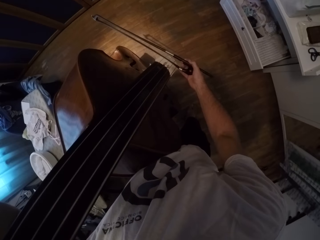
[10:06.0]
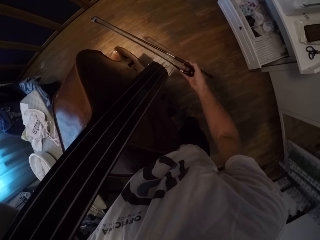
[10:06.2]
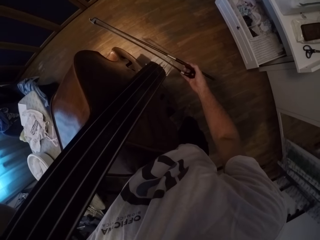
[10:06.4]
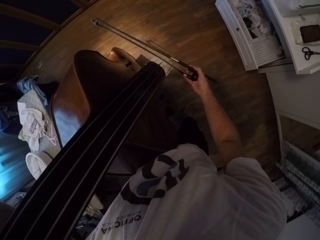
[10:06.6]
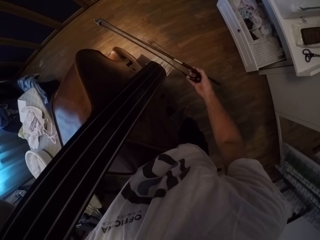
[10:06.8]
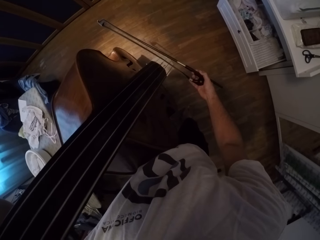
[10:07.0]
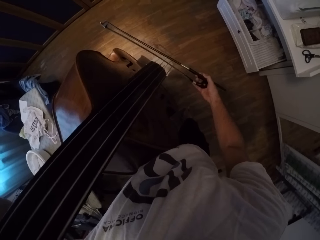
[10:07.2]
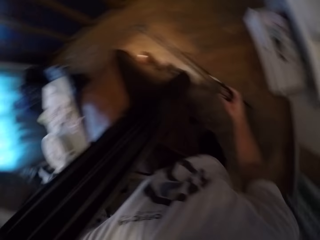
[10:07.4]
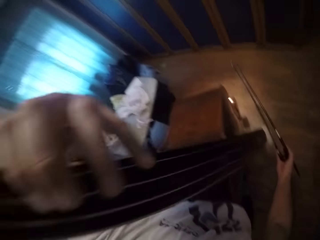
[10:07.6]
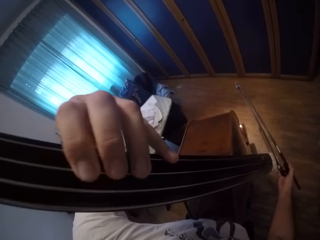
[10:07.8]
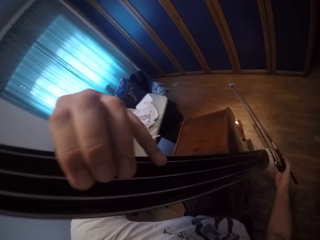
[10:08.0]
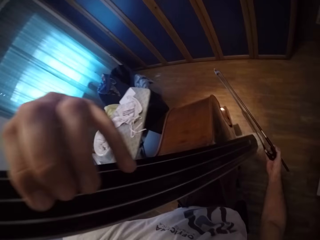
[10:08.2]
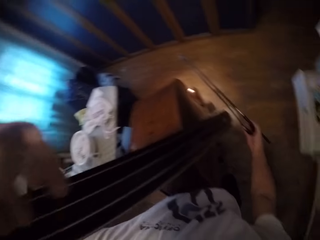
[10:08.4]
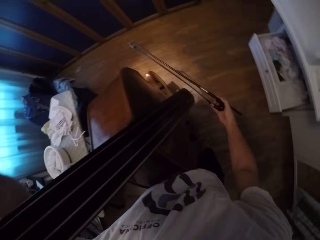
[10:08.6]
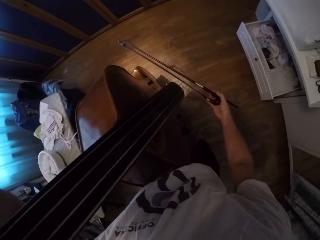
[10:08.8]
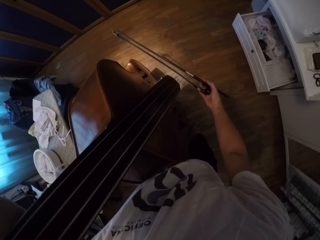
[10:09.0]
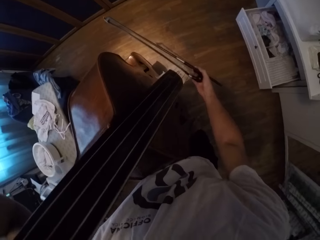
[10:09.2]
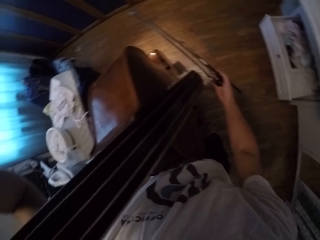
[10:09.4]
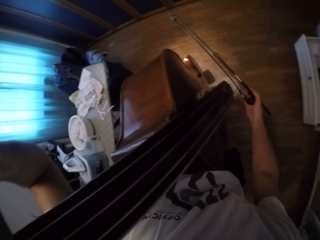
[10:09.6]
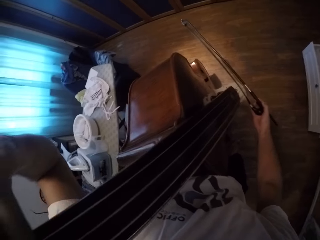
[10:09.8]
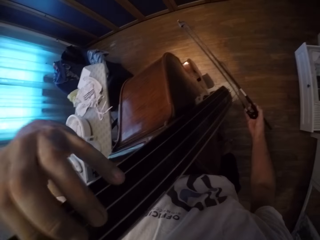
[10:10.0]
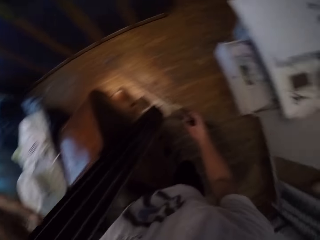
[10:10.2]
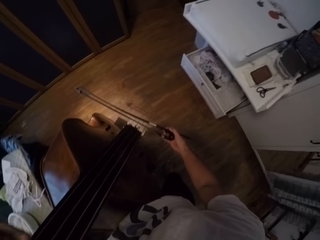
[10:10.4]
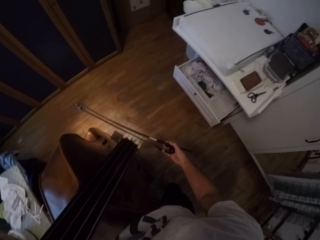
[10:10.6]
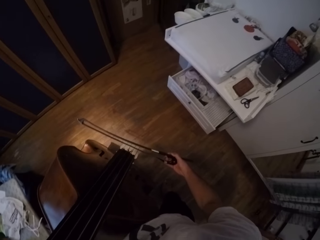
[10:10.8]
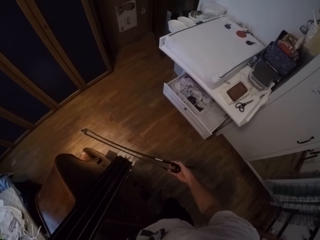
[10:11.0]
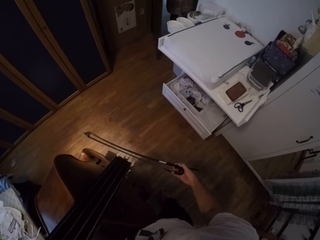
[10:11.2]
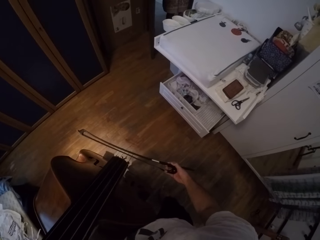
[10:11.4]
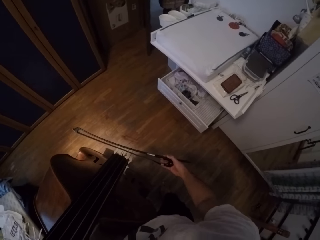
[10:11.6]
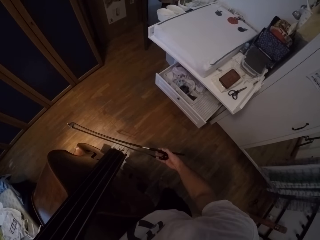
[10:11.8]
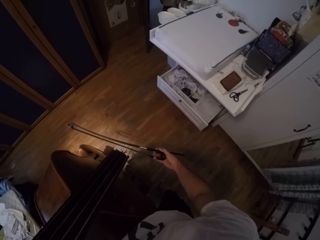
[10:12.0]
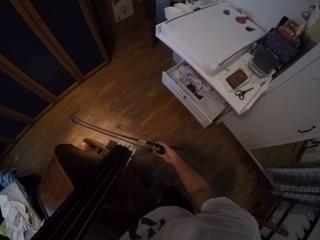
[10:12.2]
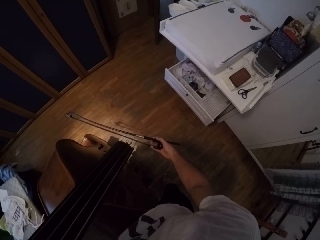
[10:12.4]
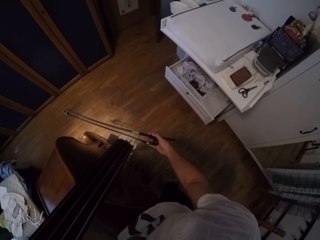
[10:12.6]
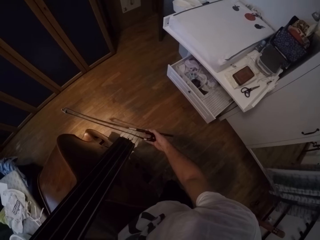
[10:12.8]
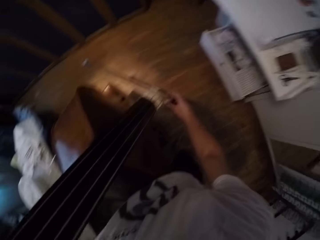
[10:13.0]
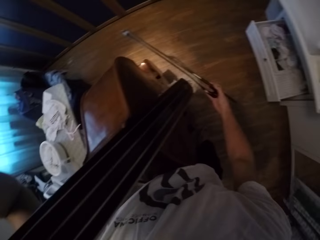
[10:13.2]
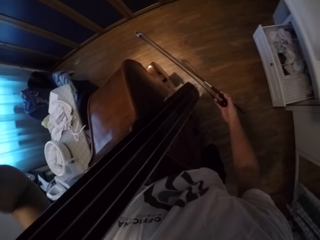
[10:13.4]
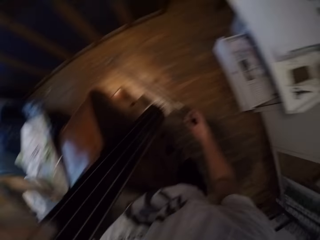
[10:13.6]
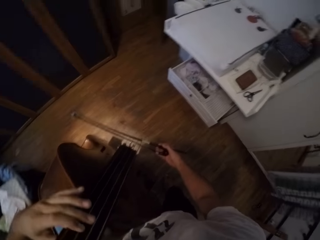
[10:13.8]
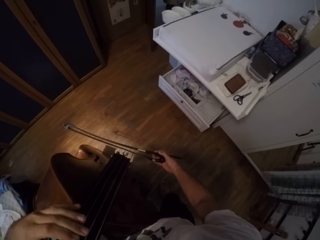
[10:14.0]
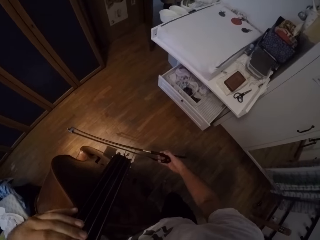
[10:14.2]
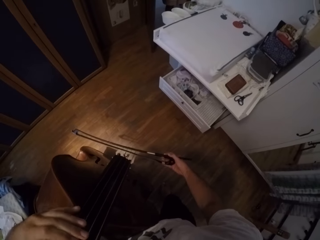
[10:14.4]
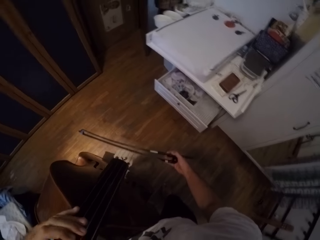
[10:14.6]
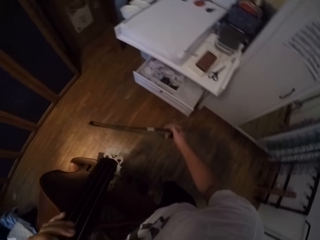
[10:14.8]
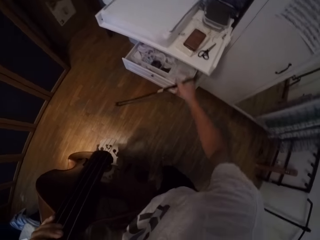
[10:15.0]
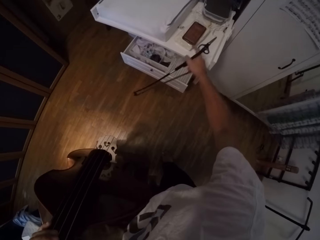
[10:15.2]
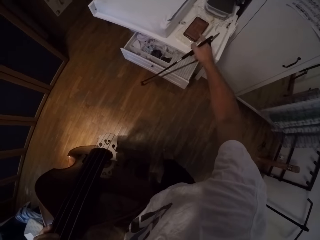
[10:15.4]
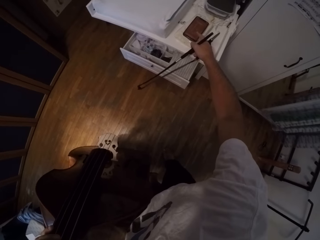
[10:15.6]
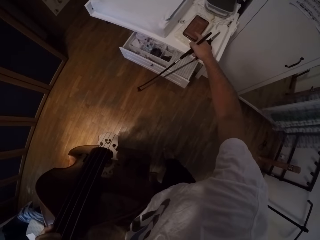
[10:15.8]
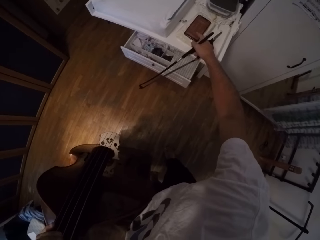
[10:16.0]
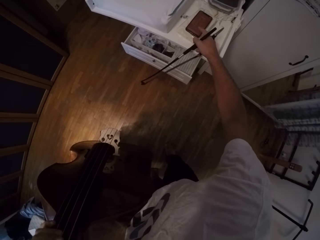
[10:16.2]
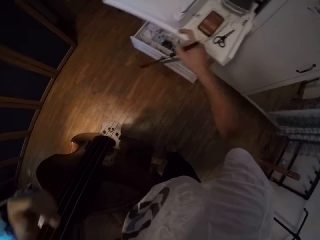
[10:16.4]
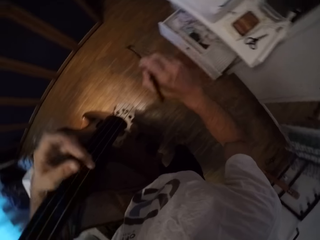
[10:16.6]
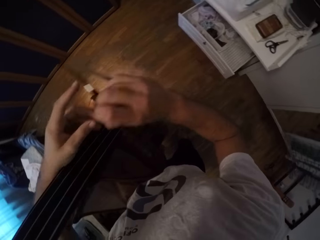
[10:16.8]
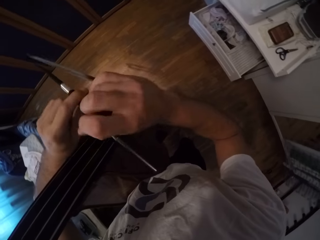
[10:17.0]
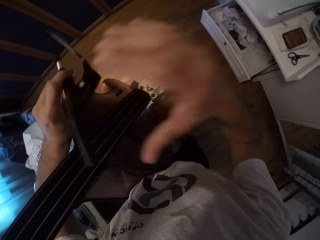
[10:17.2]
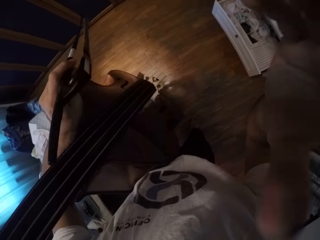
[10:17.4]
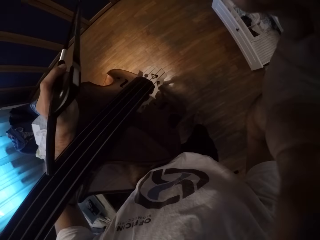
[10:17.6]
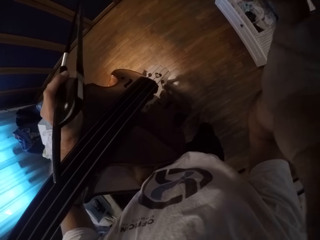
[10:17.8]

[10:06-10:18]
The camera wearer operates the phone. They tap the phone. They put the bow on the left hand. They raise the hand. They adjust the camera.
